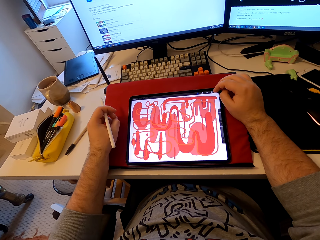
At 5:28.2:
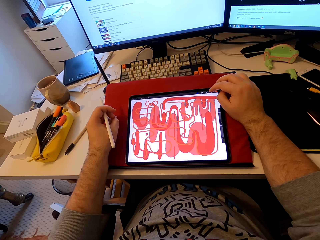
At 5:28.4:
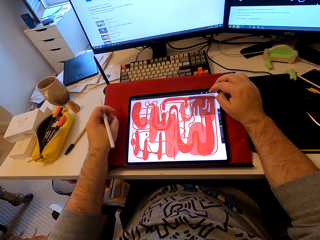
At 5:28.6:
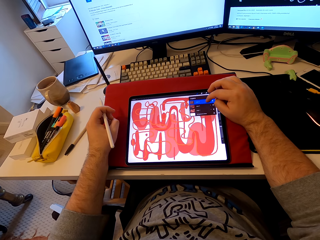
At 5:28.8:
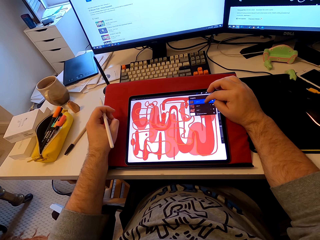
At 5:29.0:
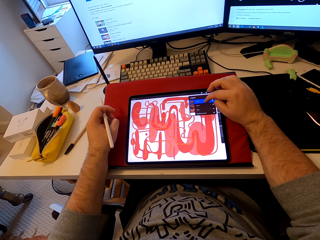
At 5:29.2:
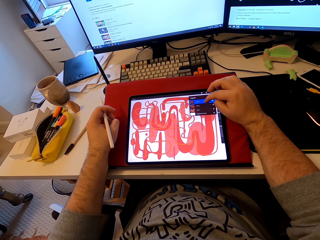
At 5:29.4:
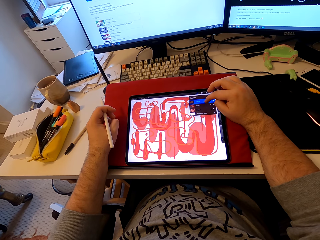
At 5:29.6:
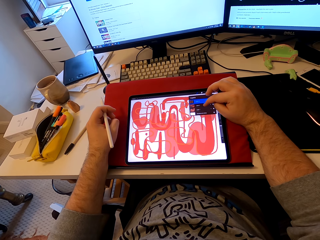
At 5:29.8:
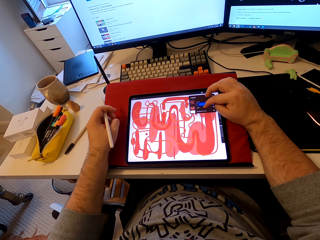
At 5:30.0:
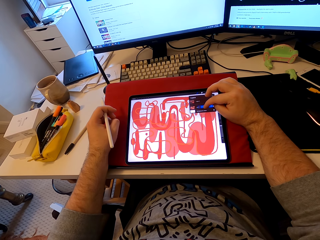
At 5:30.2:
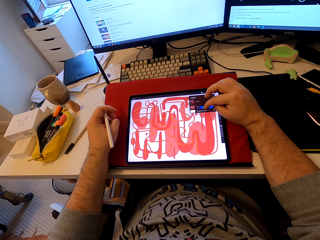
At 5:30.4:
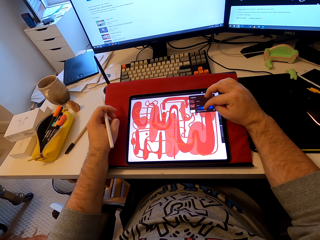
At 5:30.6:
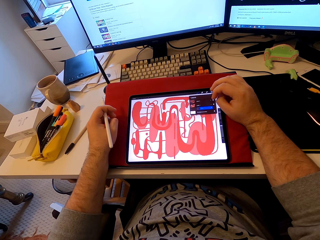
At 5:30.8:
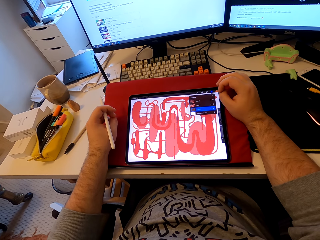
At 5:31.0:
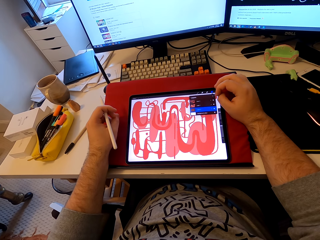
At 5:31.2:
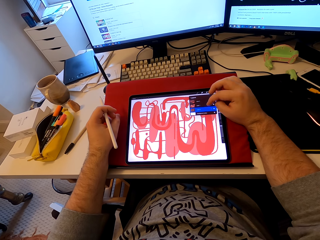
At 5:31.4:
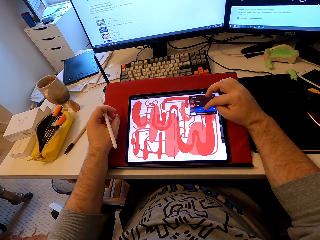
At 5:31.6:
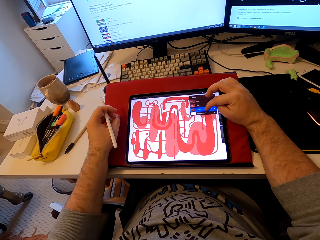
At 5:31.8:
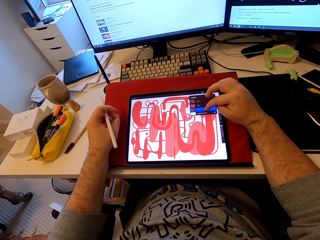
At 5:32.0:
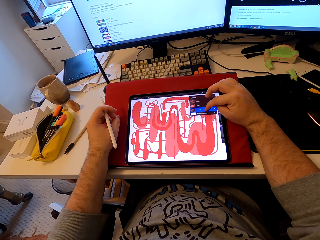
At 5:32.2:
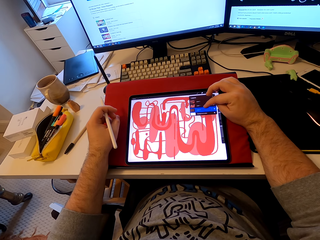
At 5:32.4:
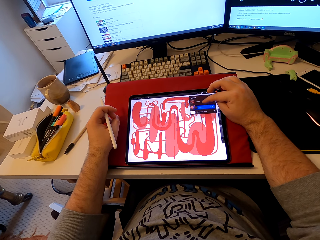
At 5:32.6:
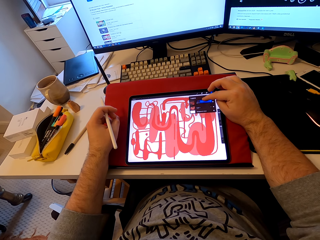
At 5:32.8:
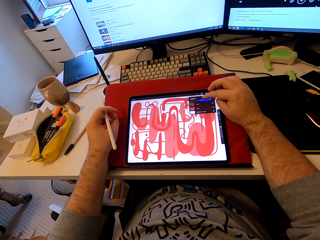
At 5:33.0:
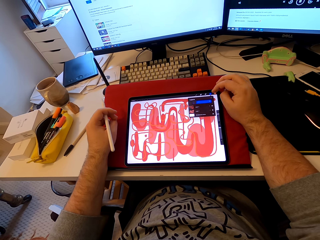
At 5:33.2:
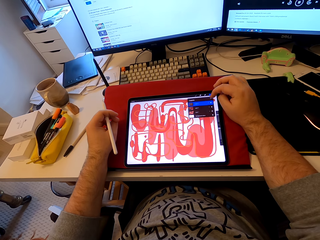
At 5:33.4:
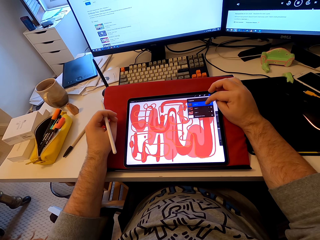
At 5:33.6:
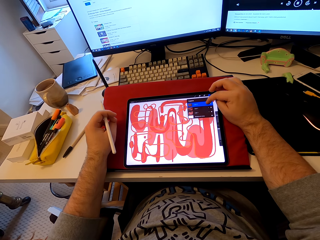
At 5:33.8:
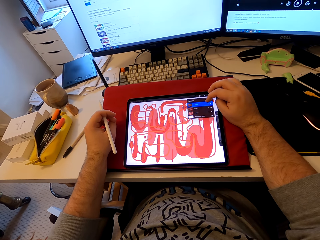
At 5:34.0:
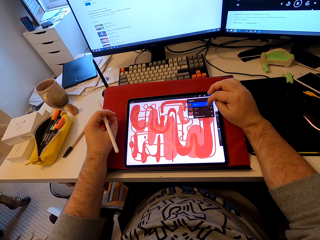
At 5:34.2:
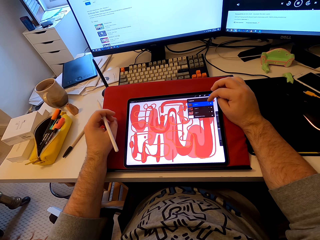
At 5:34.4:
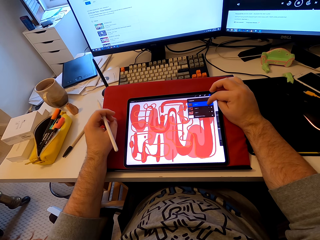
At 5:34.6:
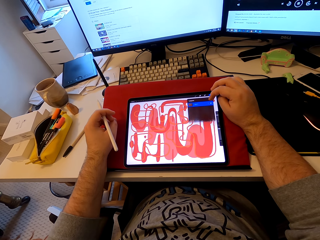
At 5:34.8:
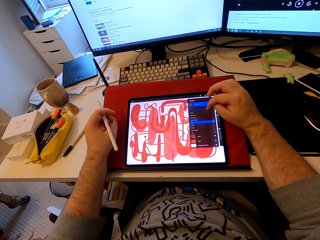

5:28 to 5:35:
The camera wearer scrolls the tablet with his finger.

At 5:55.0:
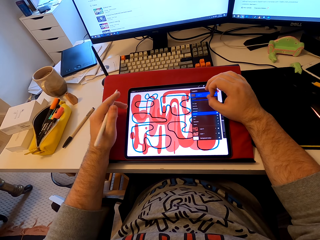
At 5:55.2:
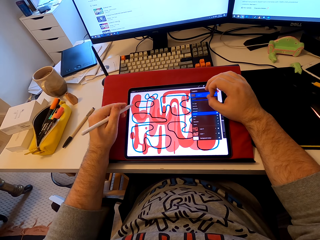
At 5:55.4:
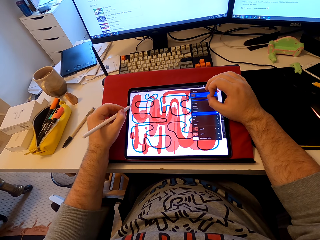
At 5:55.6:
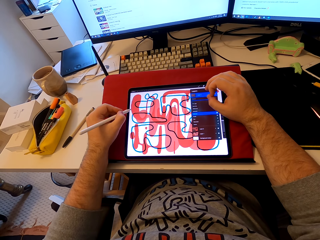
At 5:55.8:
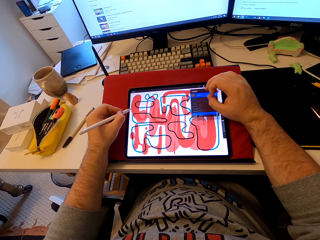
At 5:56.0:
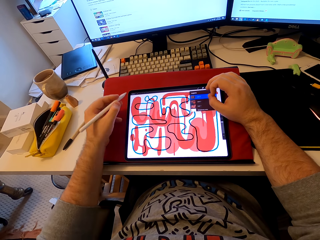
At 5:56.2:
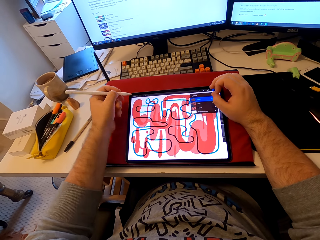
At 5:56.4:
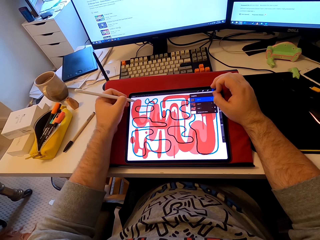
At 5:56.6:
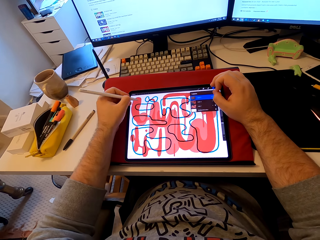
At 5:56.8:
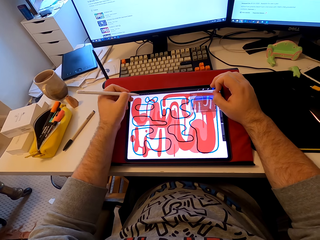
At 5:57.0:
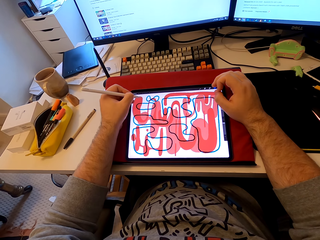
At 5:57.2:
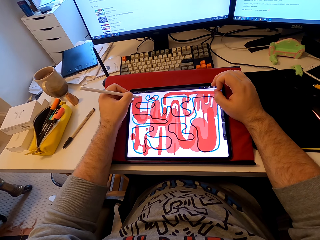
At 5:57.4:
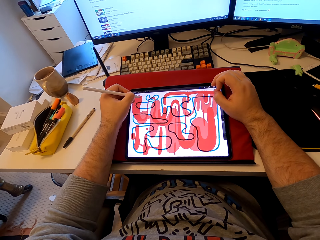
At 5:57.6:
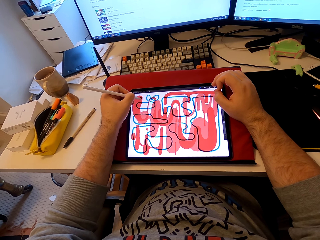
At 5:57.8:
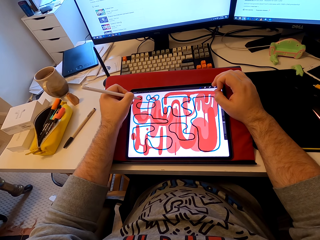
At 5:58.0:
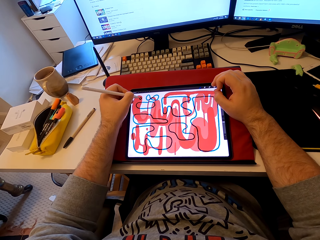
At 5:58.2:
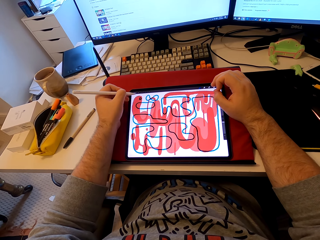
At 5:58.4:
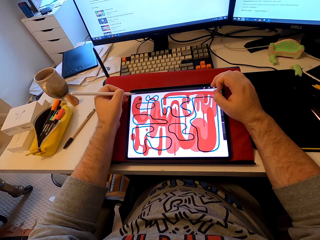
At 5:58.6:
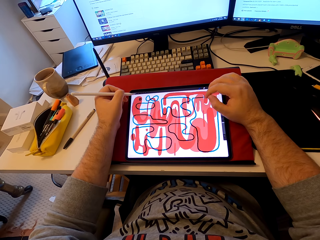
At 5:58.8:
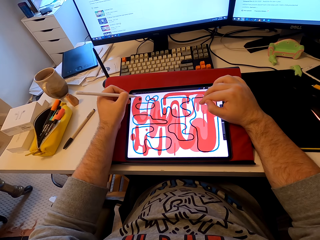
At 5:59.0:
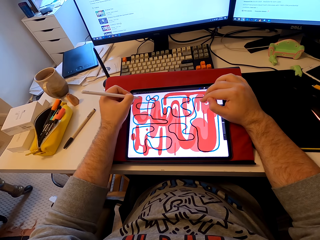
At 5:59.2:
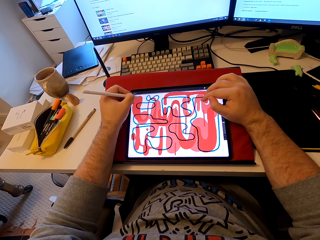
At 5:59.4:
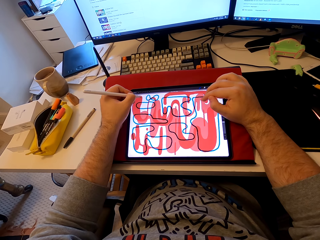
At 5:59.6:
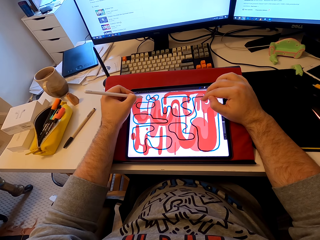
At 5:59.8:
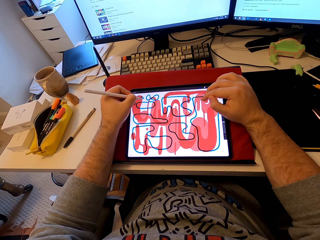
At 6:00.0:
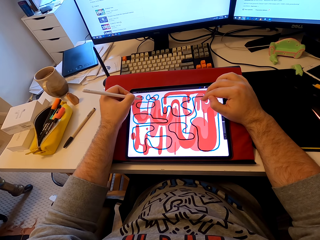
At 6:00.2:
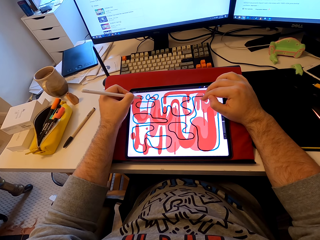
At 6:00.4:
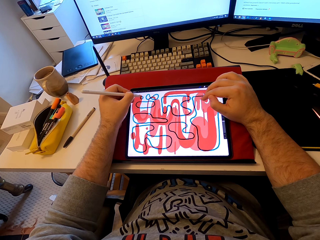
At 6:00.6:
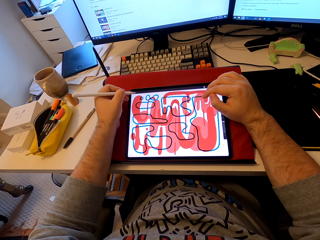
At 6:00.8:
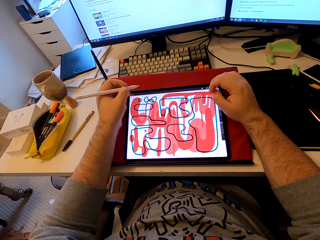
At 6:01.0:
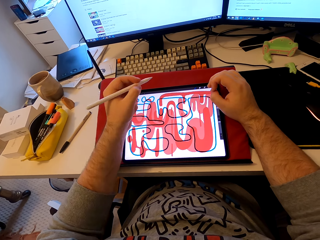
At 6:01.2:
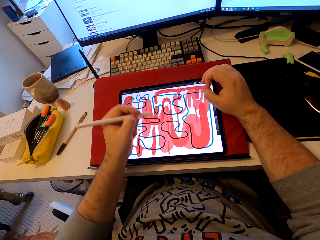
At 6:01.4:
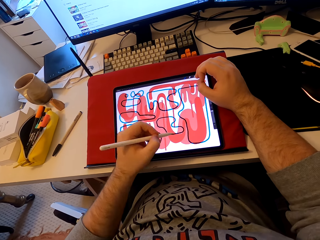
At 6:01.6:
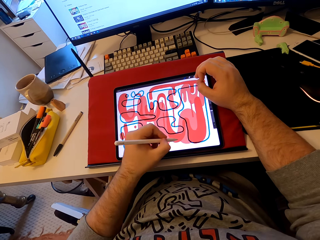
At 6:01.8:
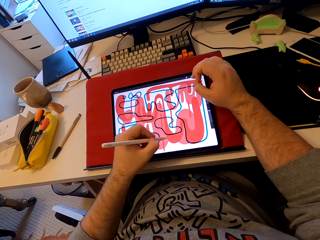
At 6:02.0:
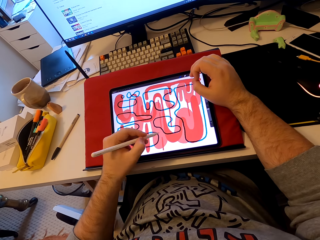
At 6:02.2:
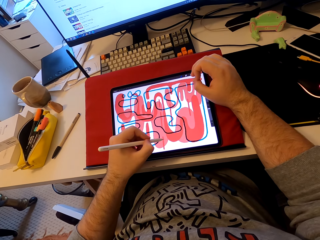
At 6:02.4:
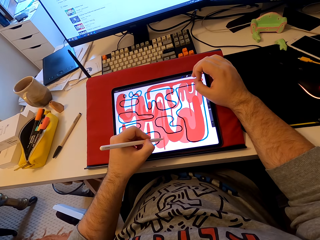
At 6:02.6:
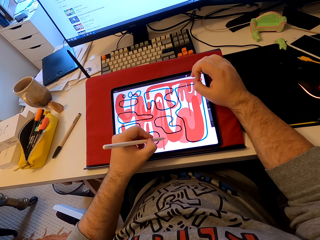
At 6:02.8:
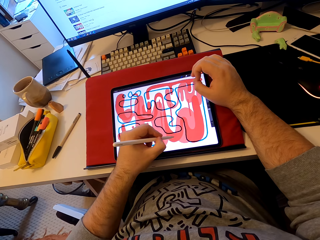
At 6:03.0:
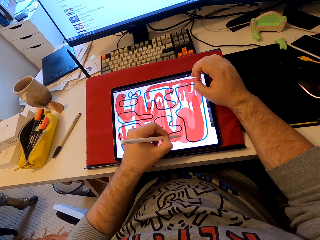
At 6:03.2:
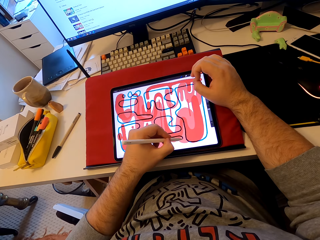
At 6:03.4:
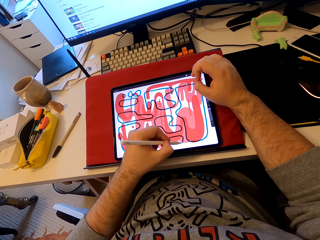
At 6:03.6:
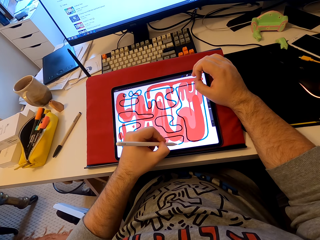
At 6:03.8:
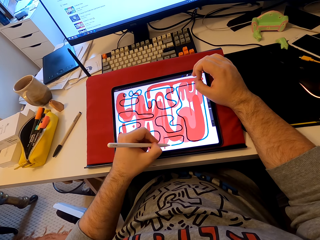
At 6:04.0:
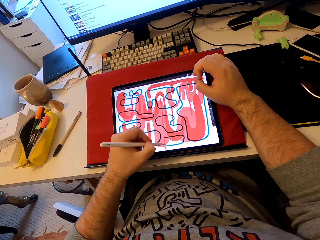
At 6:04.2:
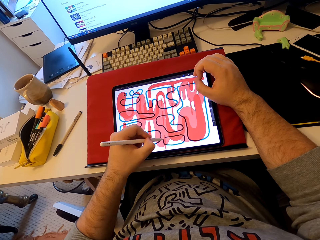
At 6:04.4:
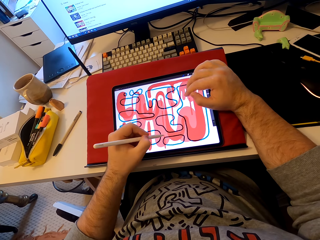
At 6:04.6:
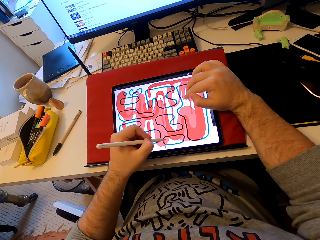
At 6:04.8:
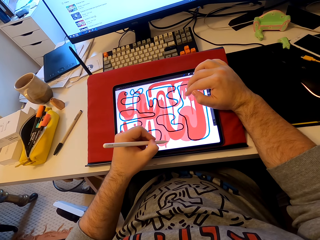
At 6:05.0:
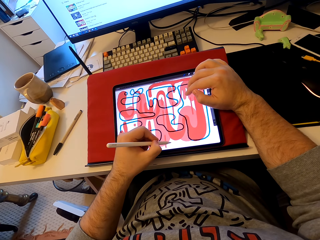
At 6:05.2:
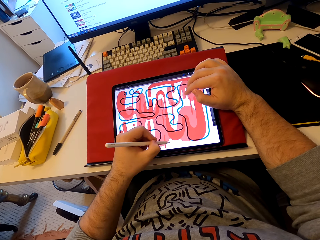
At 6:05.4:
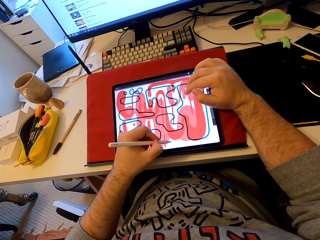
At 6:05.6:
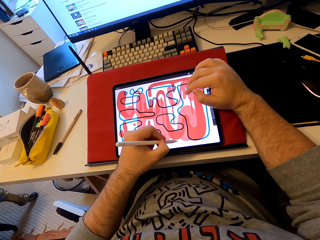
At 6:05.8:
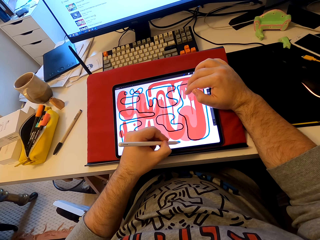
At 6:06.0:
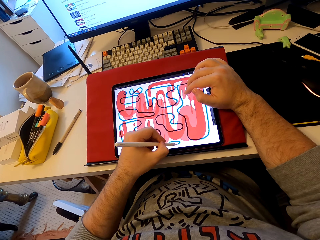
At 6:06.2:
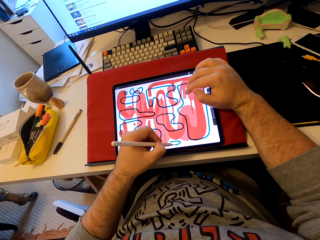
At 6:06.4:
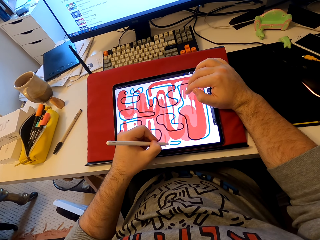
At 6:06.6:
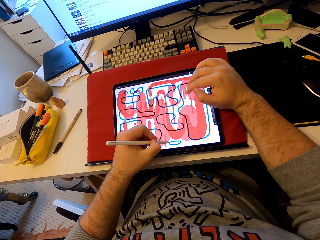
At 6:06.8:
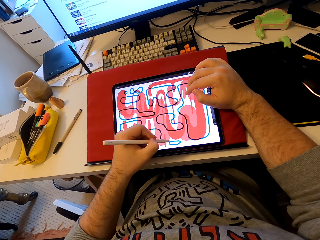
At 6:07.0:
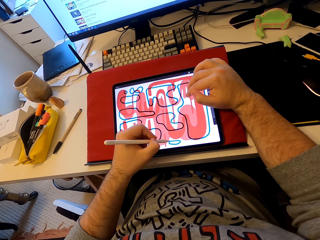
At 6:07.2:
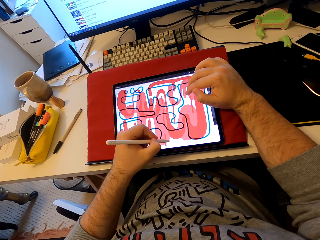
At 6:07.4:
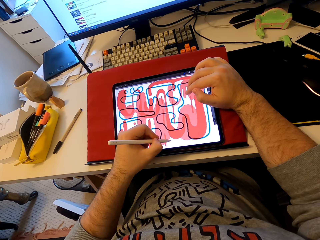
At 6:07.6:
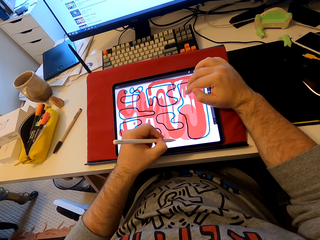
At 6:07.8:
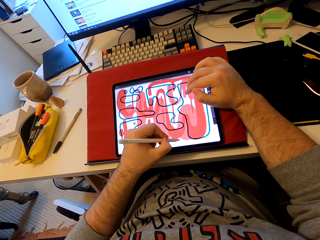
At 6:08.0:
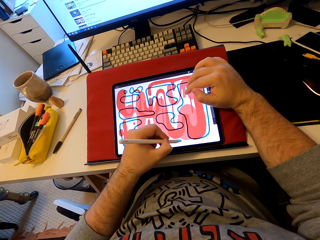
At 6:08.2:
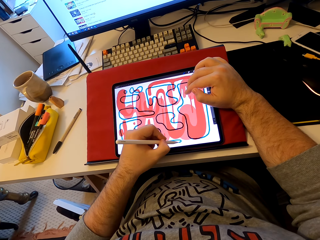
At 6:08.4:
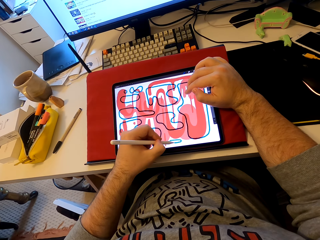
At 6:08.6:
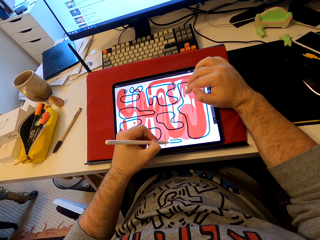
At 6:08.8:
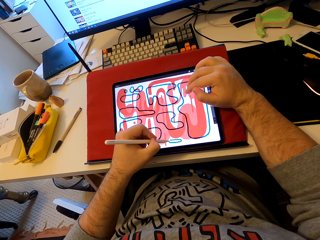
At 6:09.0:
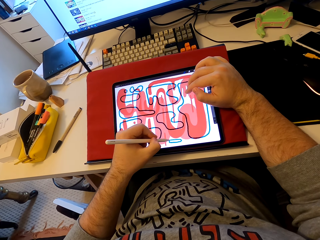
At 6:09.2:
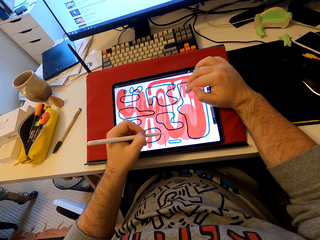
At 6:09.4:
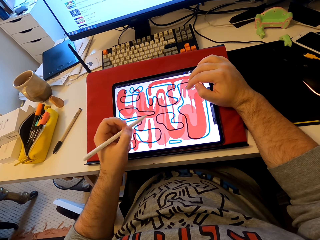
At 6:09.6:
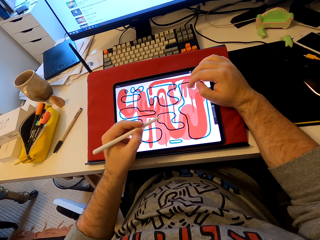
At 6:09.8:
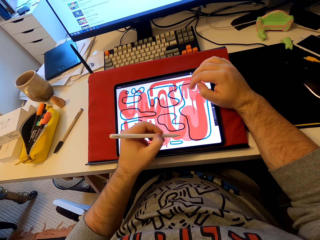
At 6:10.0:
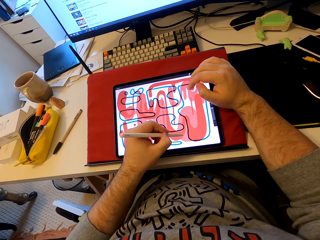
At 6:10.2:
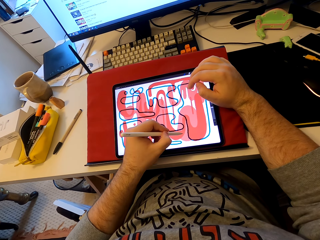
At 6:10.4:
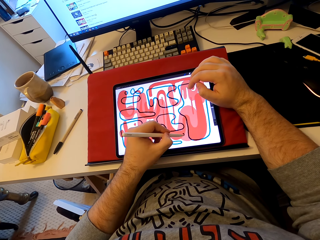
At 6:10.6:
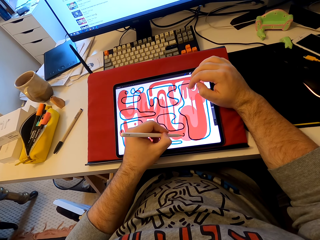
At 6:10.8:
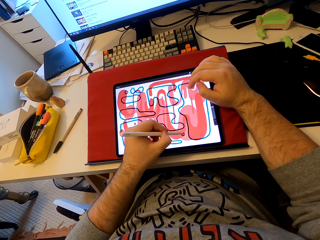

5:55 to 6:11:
The camera wearer draws patterns on the tablet with a stylus pen. He scrolls the tablet with his finger. He draws in the tablet with the stylus pen. He scrolls the tablet with his finger. He draws in the tablet with the stylus pen.
